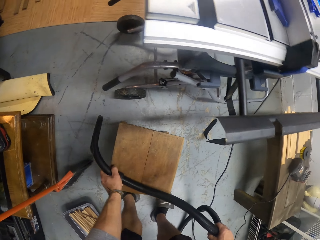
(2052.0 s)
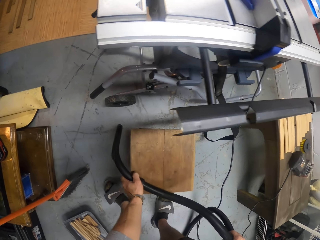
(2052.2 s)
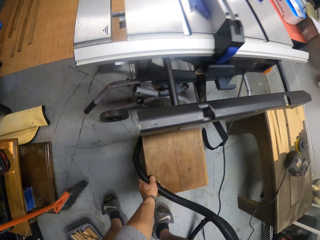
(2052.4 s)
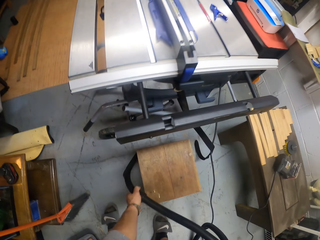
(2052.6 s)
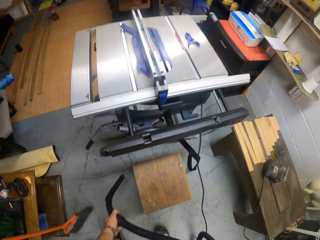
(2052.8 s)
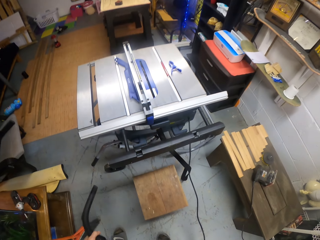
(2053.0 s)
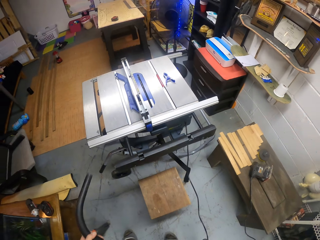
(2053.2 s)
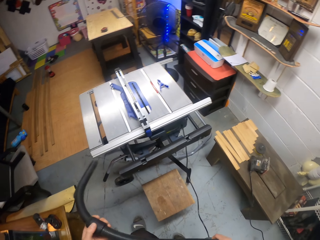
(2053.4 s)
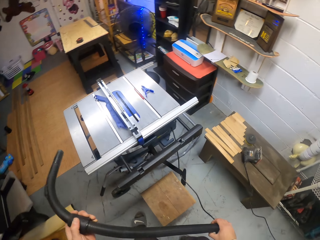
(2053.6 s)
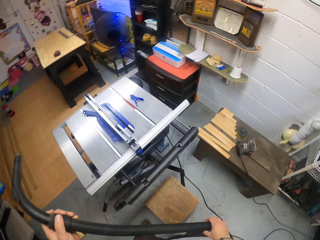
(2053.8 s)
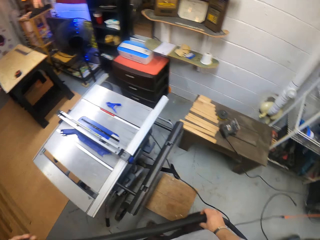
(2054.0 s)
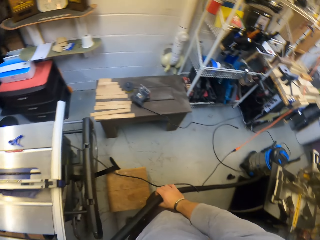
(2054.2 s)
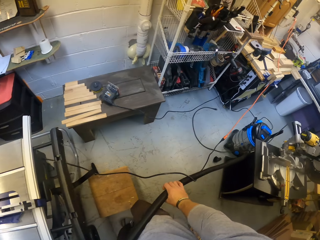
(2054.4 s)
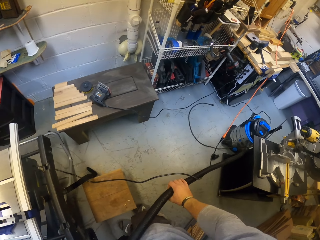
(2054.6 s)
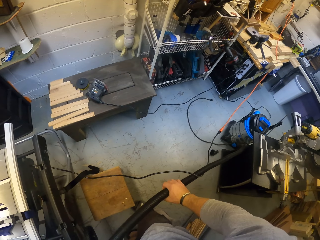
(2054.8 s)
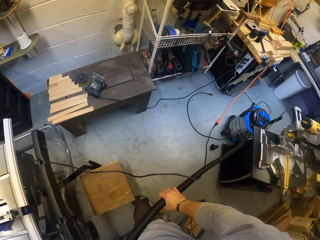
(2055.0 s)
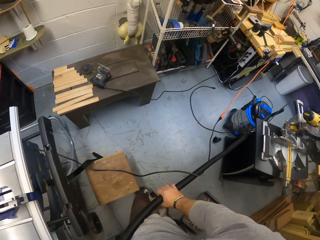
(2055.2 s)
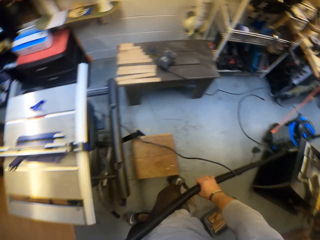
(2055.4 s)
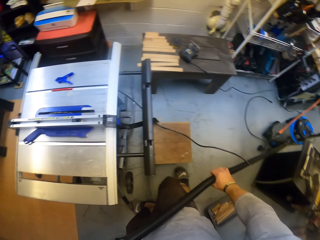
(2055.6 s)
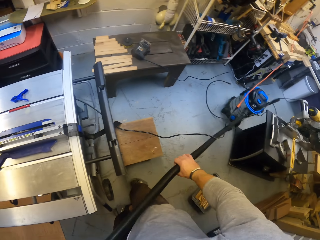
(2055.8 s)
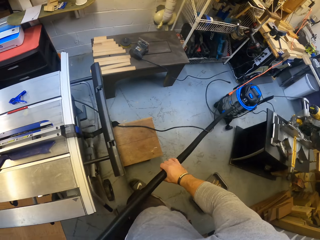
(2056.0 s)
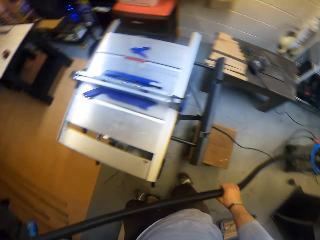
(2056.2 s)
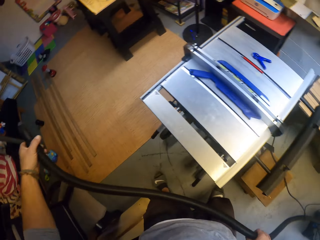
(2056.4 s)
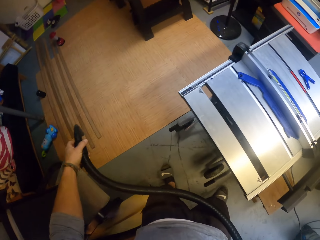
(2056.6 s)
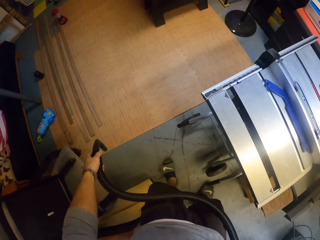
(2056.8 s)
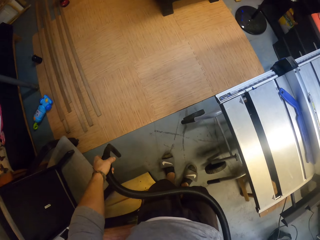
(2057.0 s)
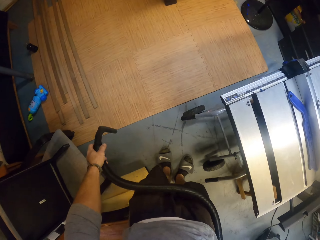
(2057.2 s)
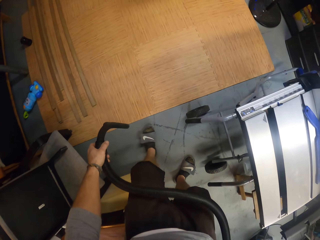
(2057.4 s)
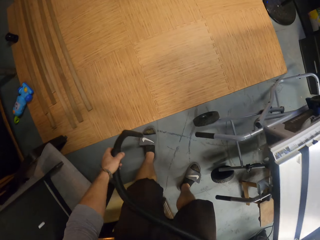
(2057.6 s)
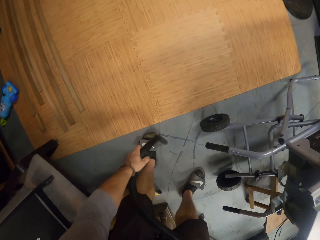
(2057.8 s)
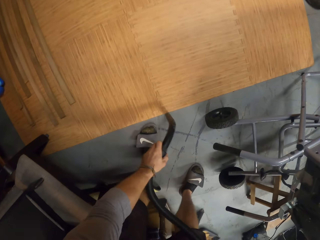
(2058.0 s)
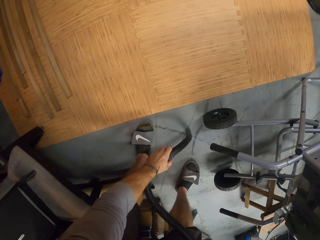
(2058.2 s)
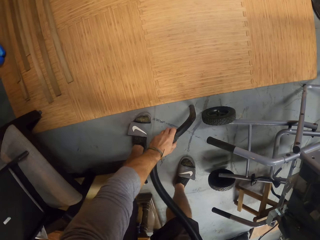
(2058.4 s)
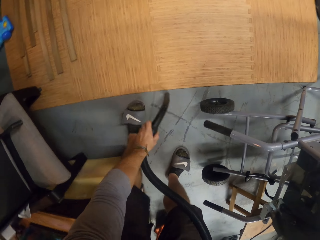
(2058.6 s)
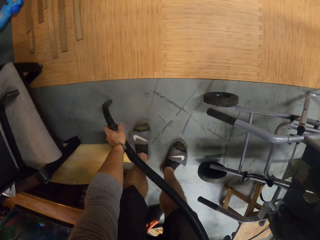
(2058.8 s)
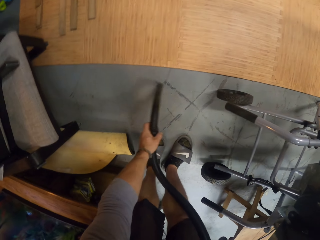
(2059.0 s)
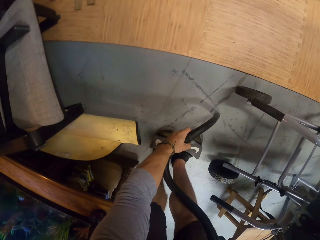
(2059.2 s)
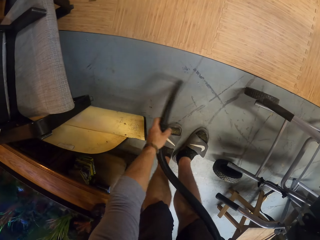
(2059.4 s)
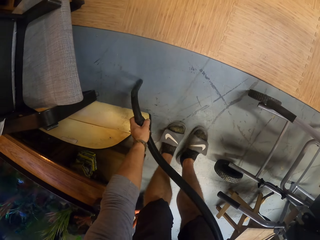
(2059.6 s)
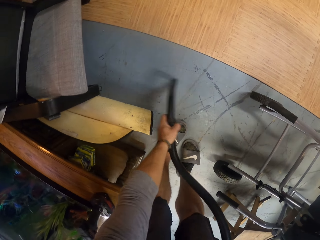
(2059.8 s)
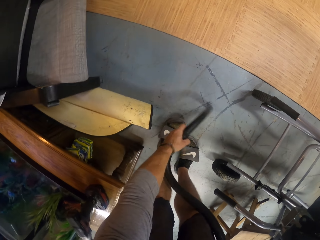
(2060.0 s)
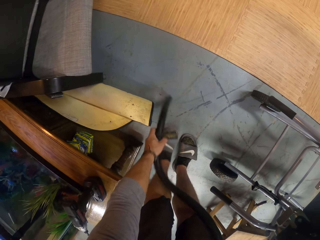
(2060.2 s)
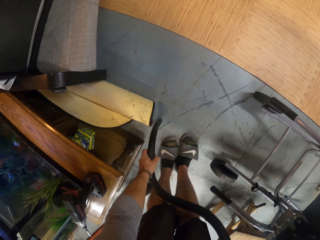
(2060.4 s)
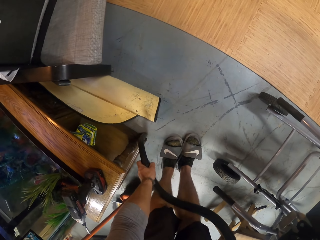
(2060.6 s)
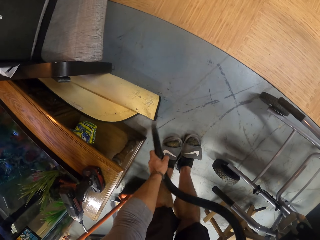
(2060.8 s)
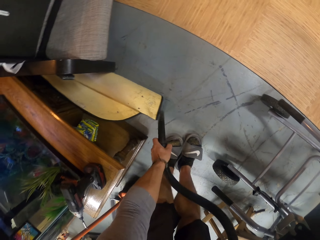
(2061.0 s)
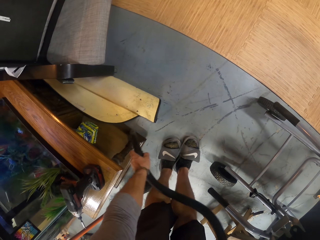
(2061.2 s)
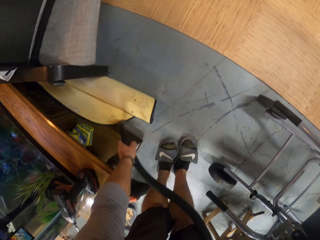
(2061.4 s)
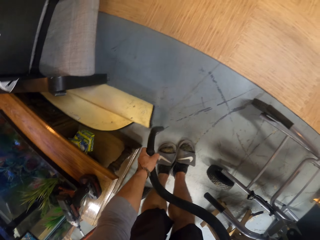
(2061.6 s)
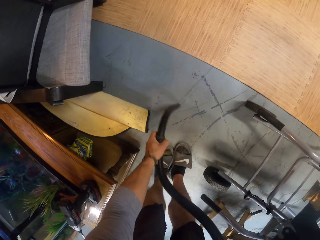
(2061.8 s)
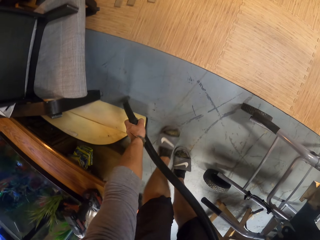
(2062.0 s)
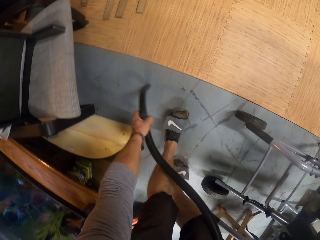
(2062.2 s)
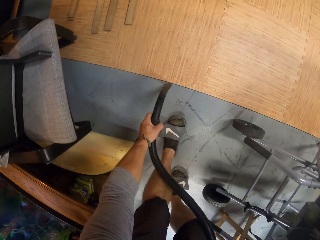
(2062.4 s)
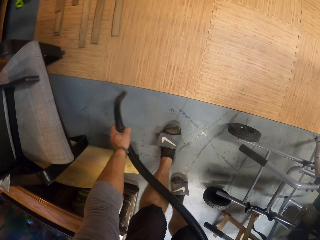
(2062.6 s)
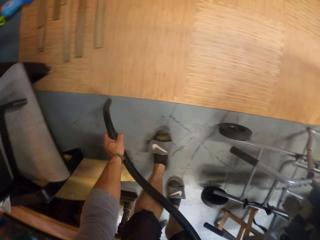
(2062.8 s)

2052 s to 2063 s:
The camera wearer moves a stool. They pull the blower pipe. They blow the floor.

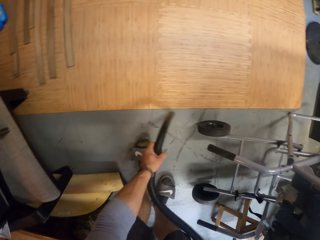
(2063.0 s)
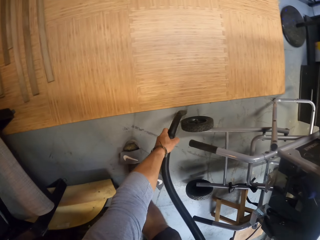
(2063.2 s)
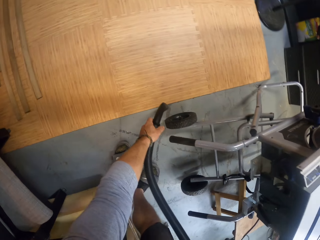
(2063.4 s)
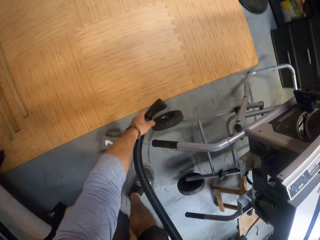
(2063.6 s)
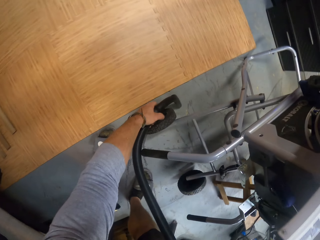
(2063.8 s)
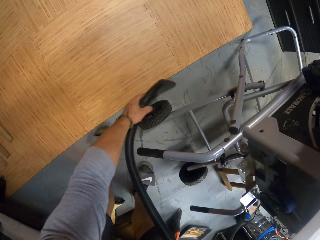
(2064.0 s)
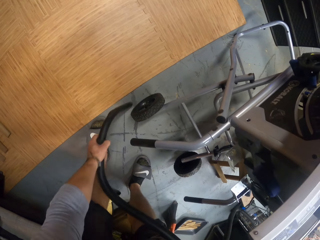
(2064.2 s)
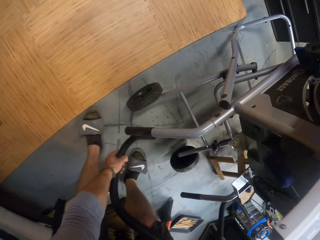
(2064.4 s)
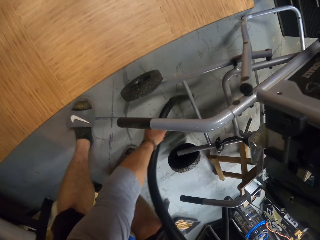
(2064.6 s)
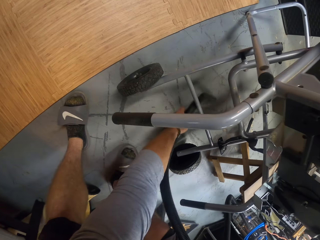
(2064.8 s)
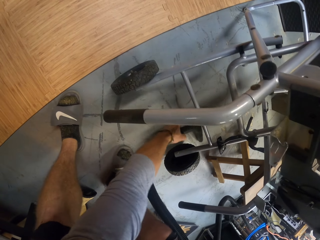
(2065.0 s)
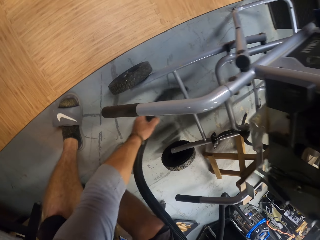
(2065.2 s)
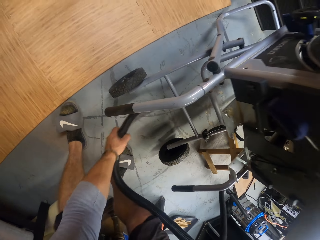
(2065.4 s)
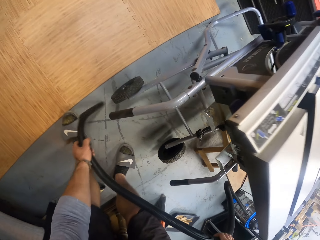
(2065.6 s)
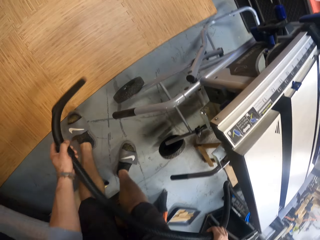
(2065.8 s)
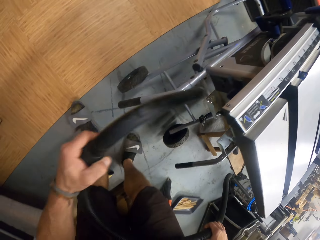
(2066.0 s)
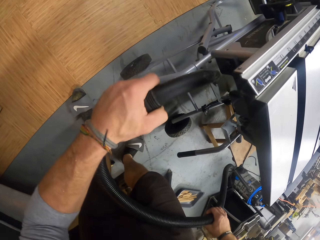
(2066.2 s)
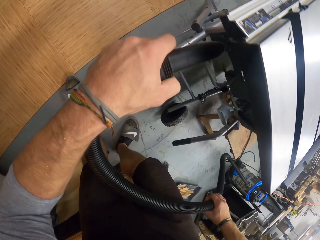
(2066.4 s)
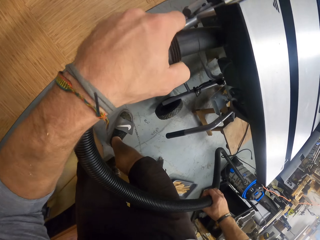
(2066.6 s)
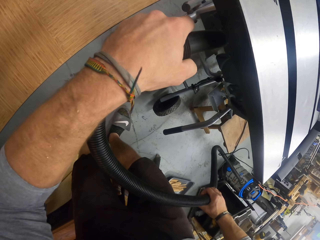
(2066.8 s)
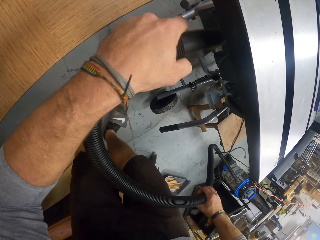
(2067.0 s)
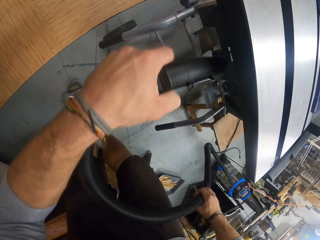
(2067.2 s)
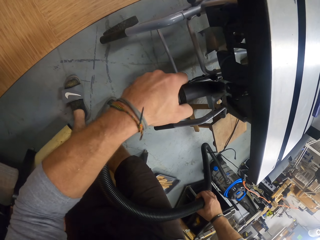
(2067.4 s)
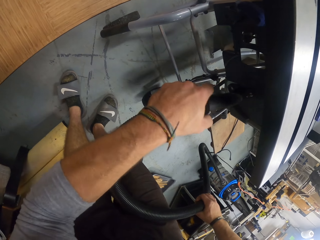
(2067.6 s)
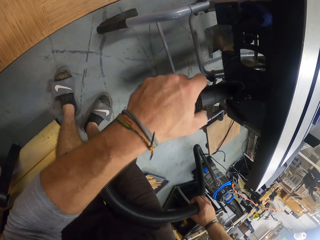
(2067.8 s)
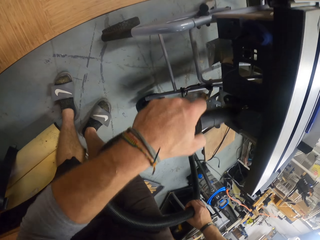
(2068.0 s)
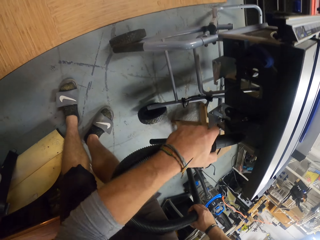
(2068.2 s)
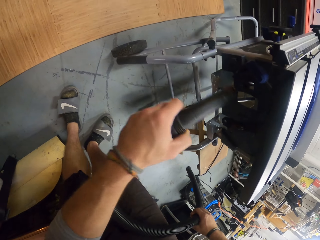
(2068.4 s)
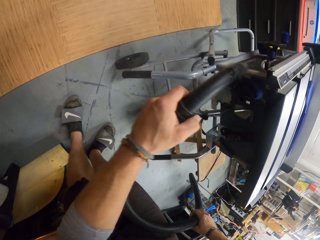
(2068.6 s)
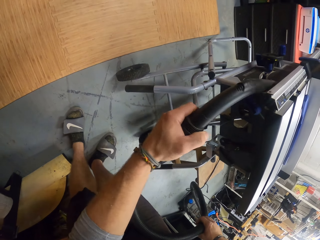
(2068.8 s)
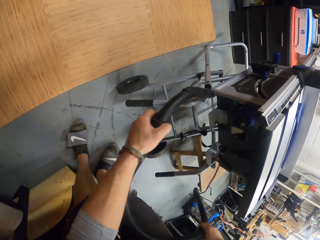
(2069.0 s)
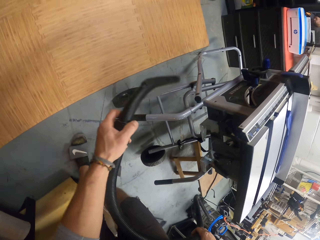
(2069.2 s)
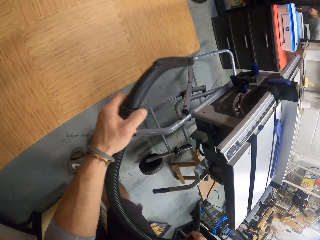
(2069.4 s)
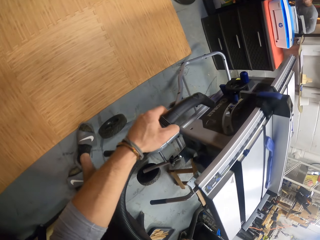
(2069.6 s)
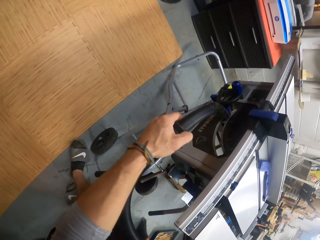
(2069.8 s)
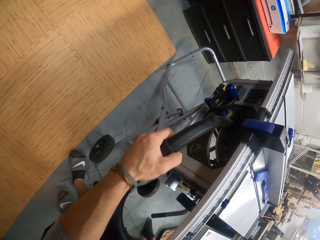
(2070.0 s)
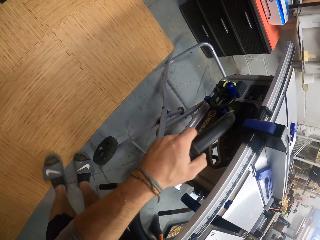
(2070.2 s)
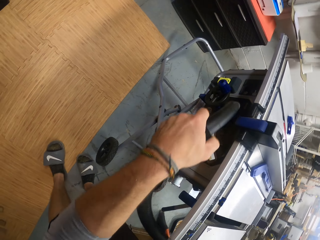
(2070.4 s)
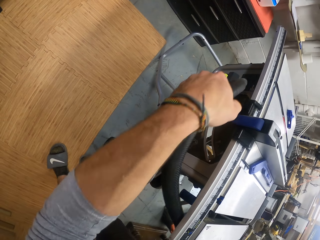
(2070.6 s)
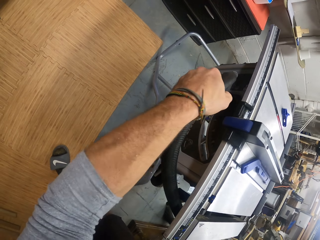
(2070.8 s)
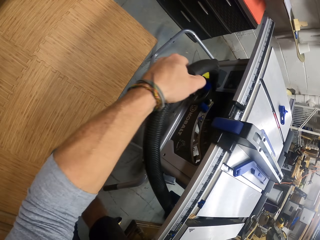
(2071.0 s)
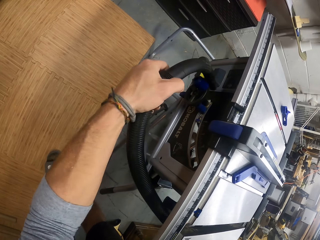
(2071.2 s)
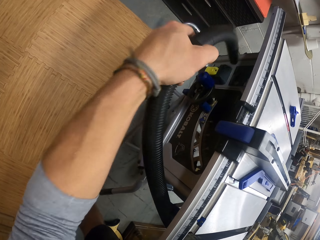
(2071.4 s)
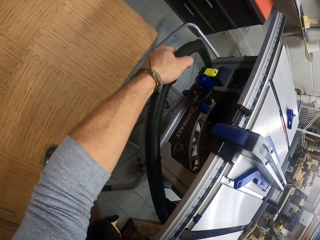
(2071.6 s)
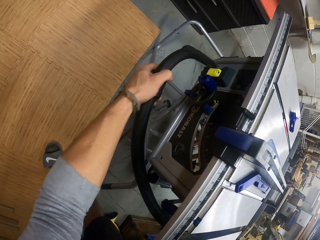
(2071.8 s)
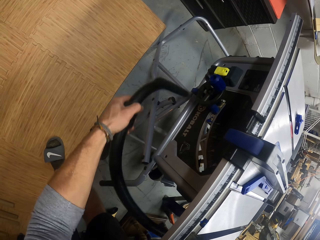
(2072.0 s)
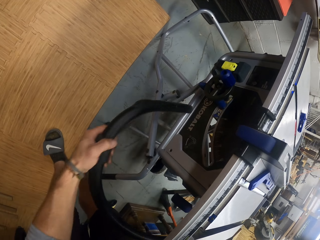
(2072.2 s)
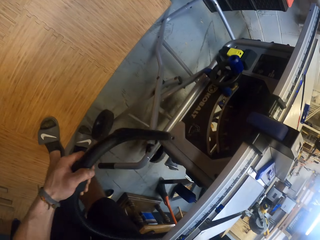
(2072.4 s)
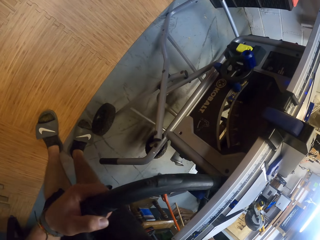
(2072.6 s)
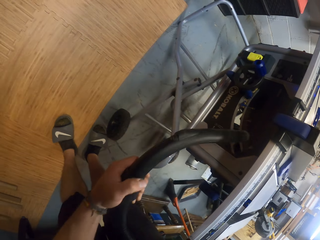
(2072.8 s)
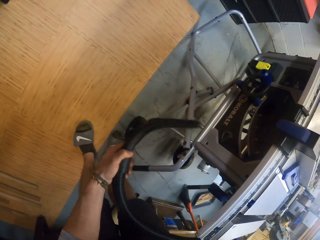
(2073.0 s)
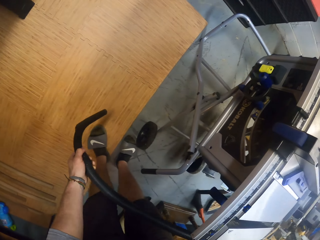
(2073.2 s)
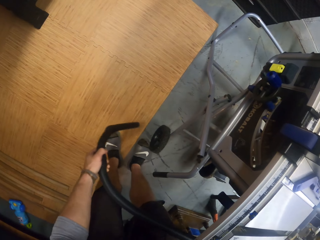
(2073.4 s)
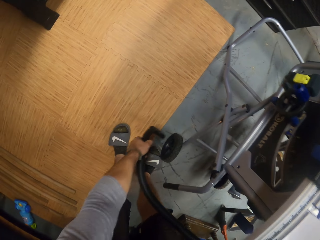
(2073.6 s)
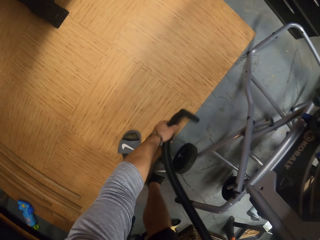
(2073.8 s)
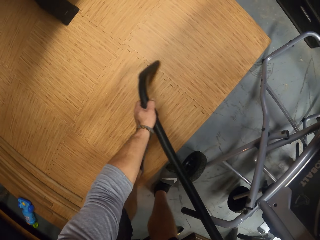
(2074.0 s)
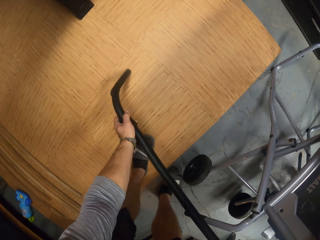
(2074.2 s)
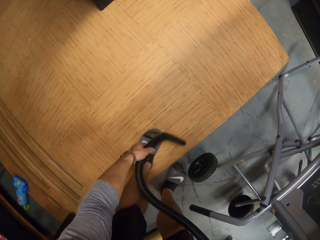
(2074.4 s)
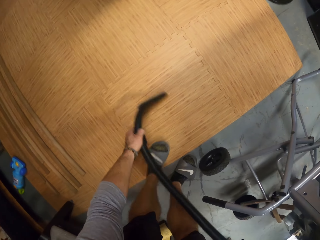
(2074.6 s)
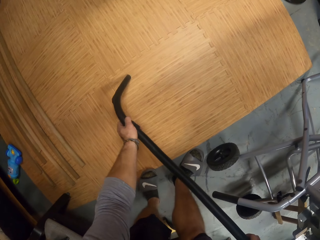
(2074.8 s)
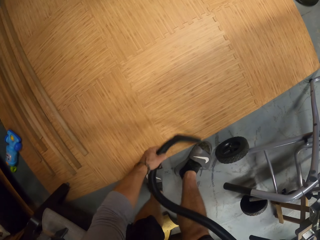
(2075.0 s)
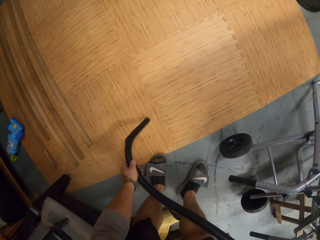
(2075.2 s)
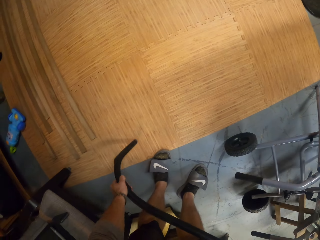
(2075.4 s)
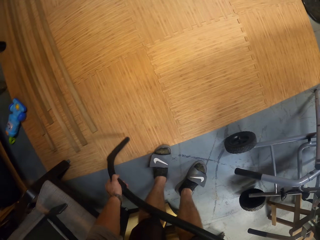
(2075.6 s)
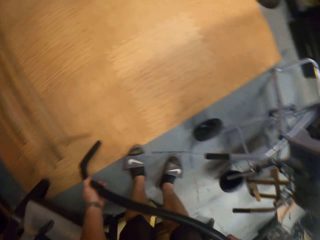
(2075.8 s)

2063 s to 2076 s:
The camera wearer vacuums the table saw with the vacuum cleaner in his left hand. He vacuums the floor with the vacuum cleaner hose in his left hand.
